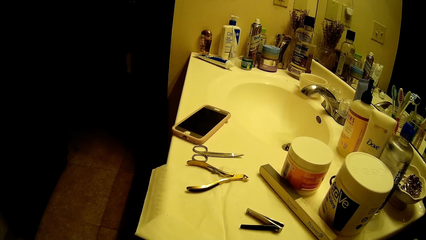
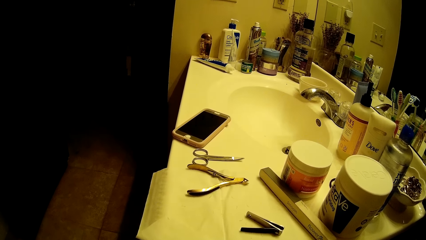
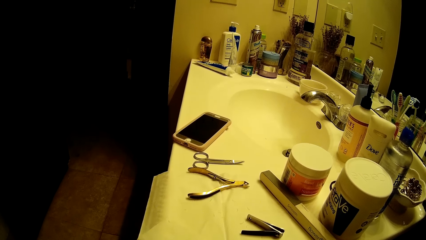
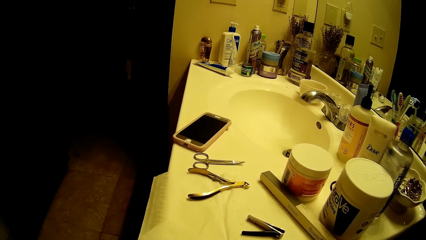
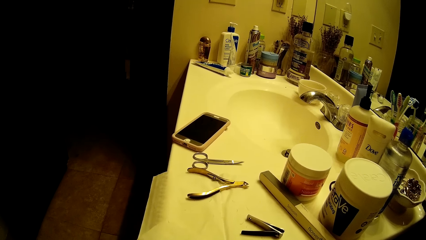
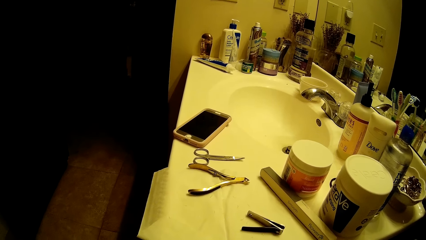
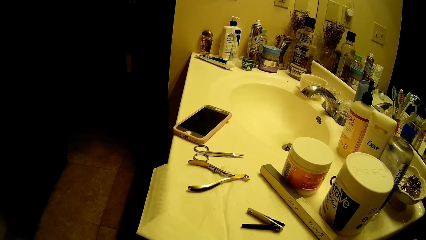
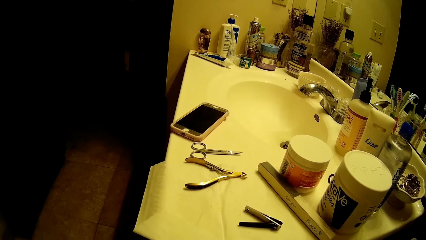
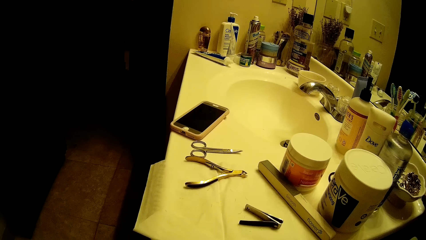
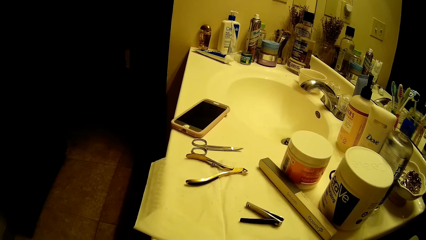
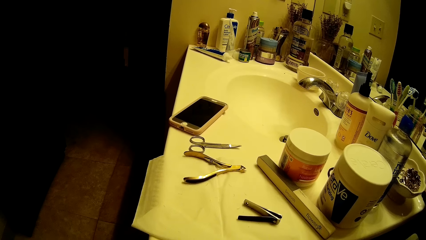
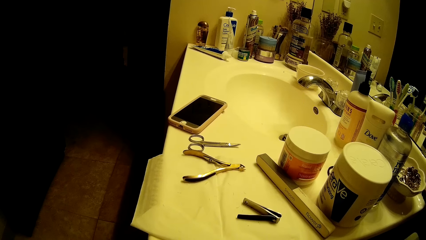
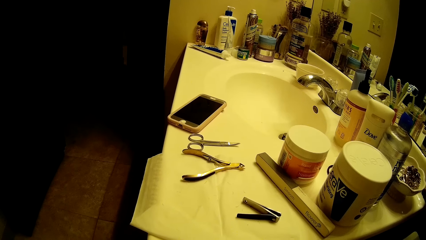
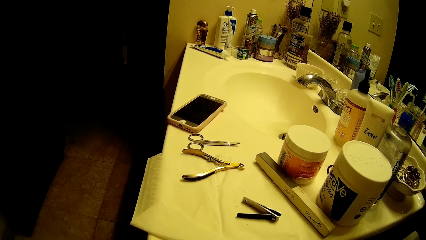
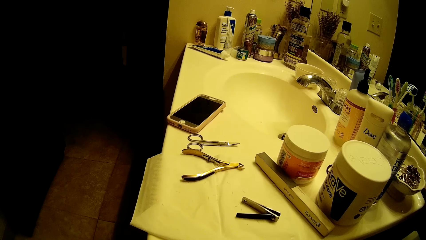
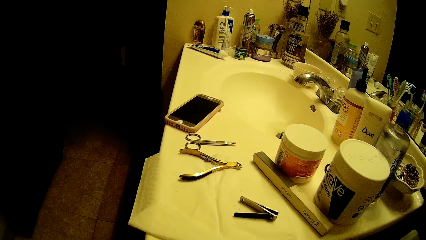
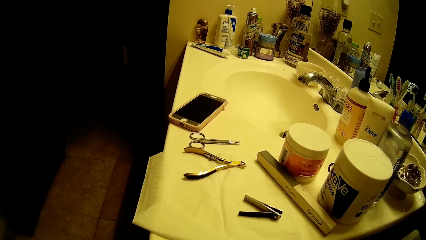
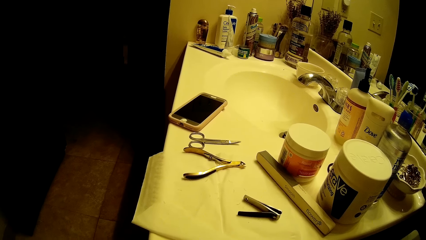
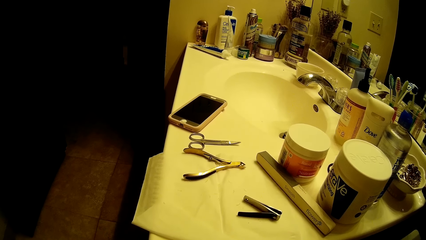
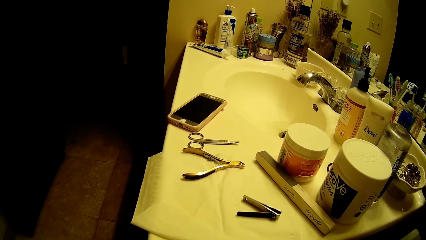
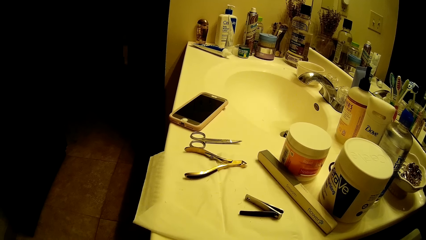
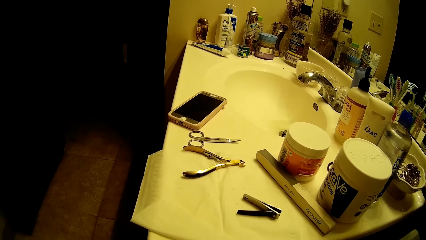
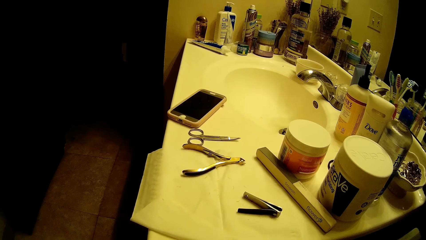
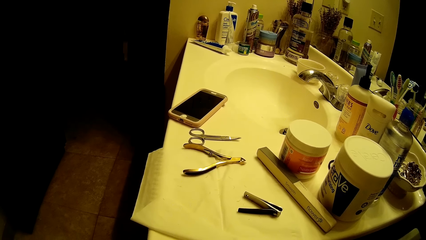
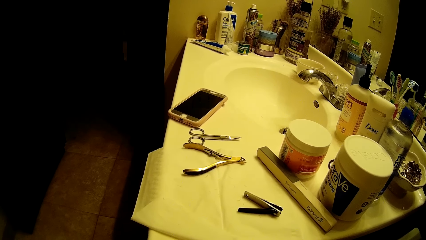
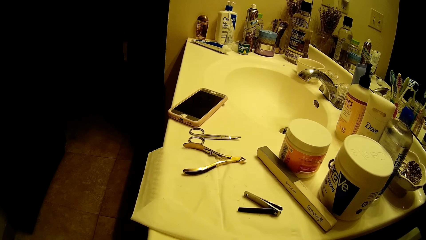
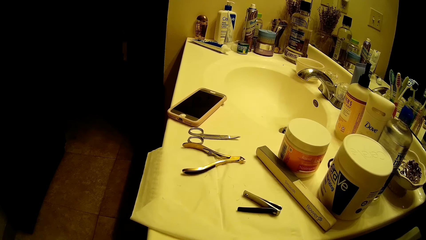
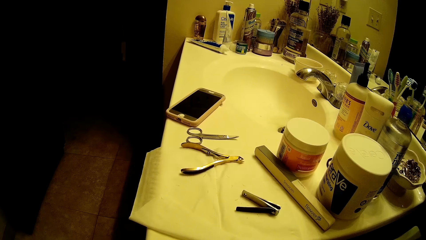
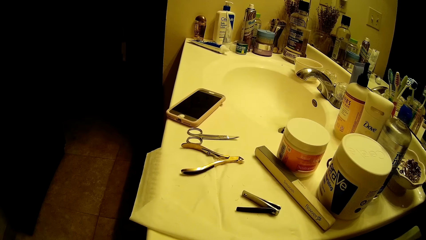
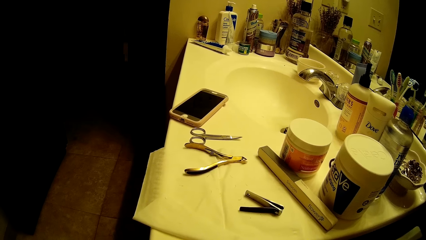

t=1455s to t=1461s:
The camera wearer looks at the nails.

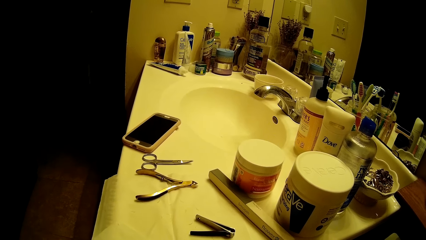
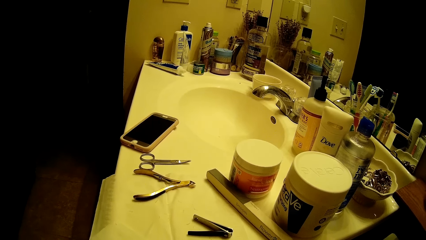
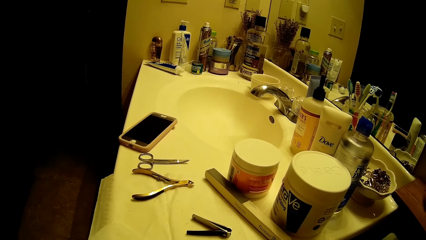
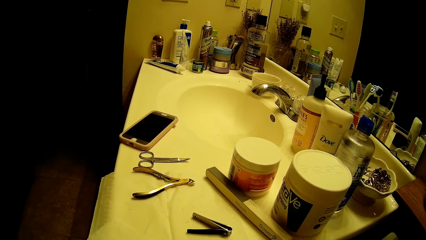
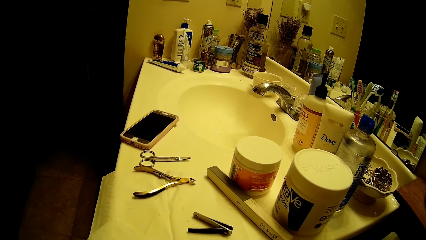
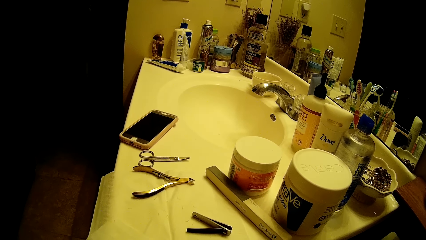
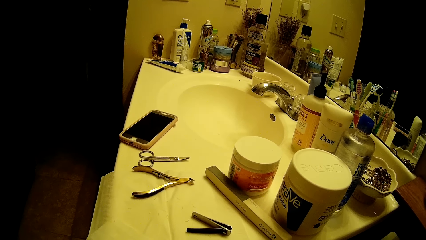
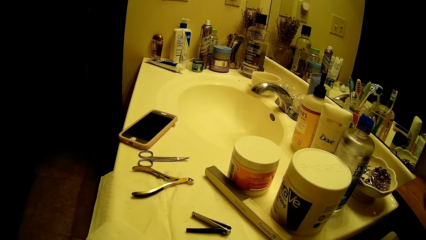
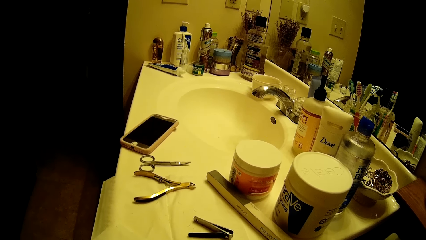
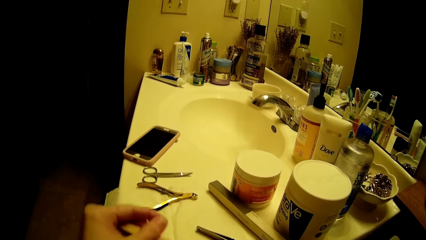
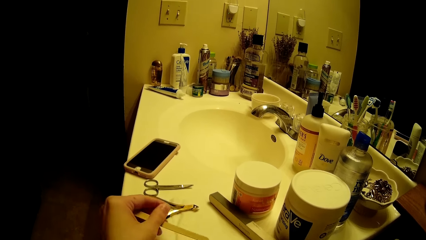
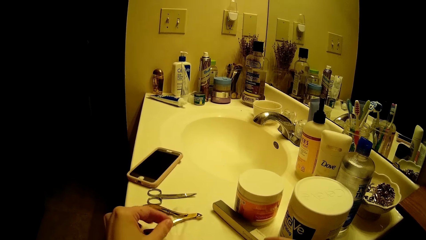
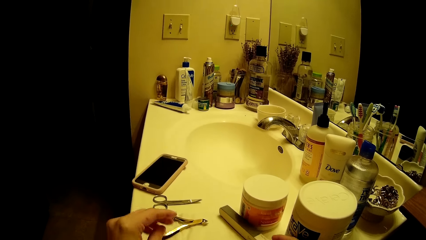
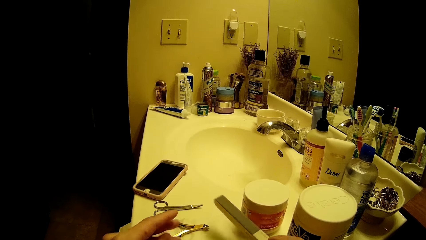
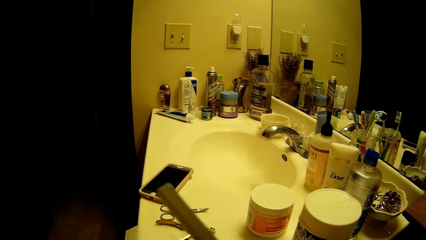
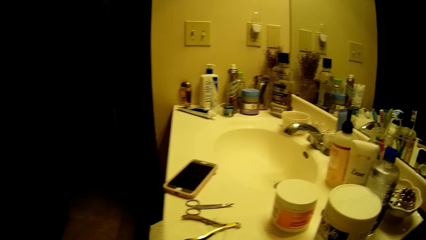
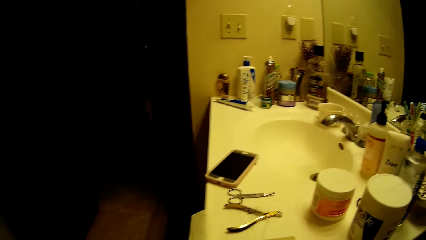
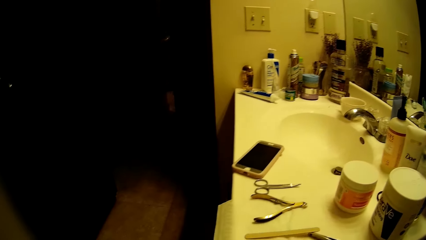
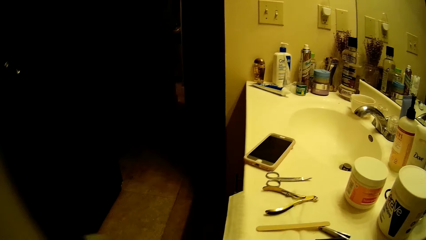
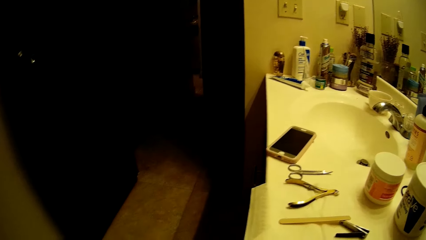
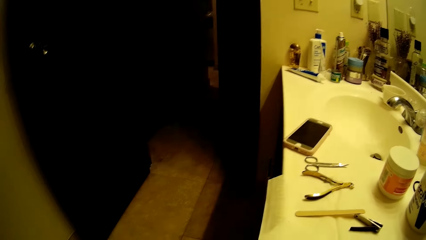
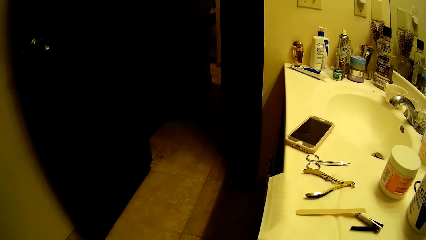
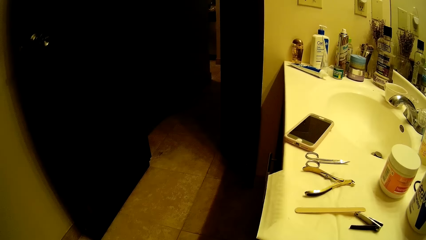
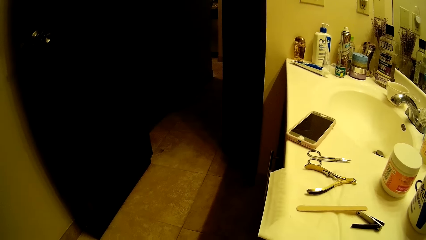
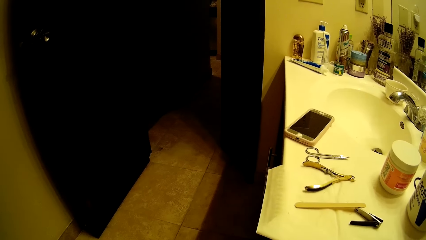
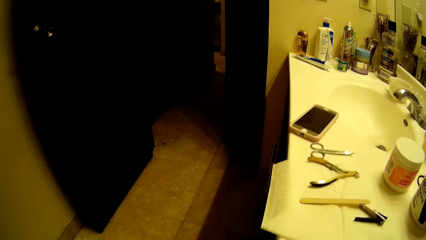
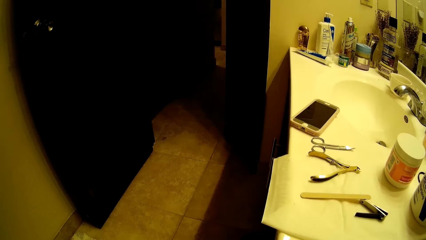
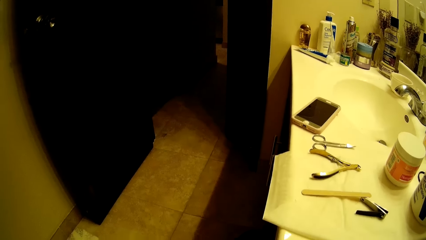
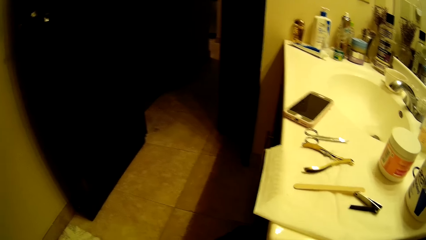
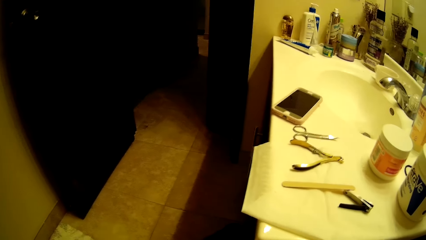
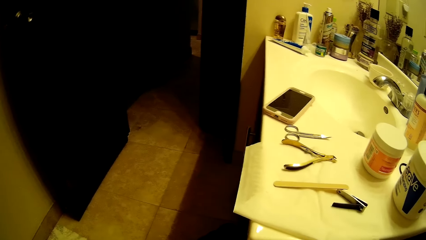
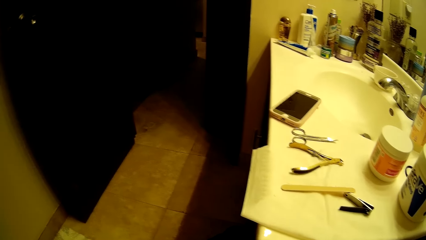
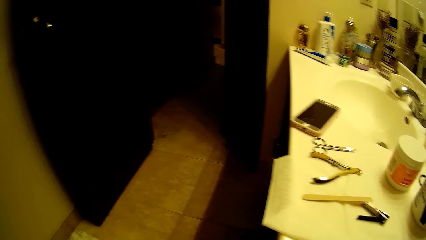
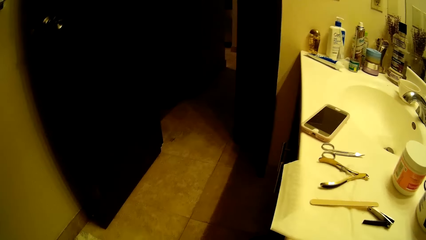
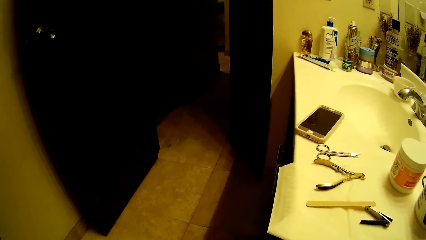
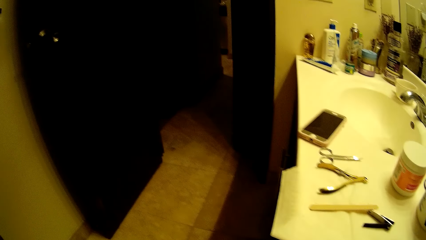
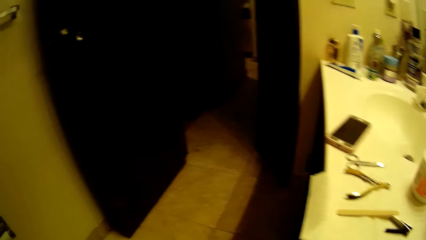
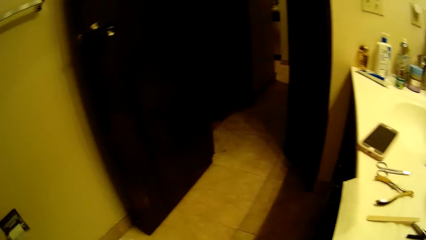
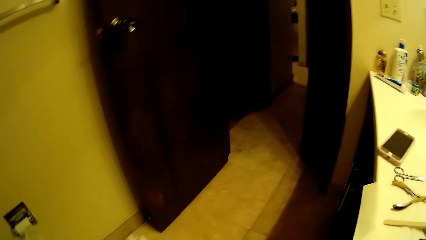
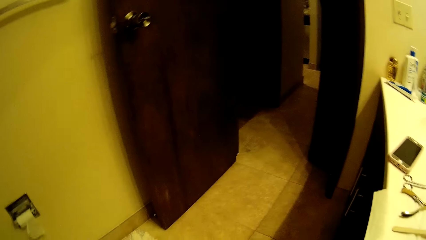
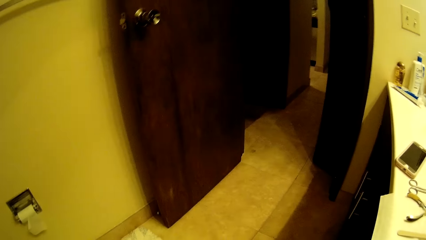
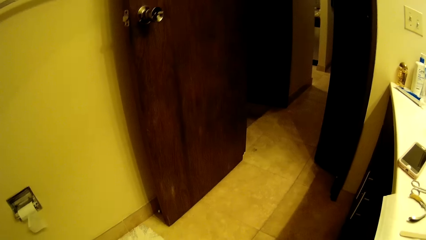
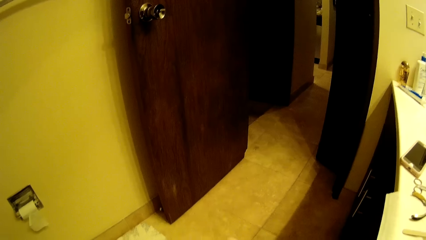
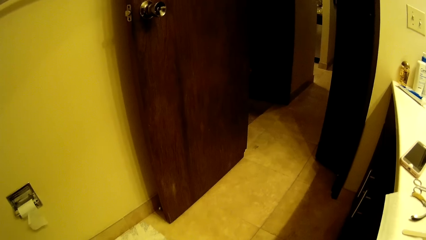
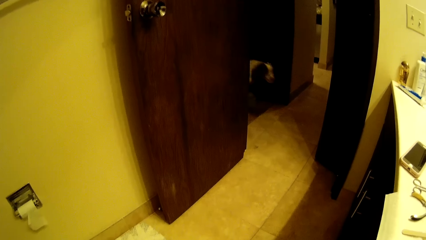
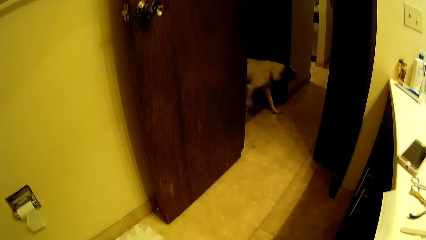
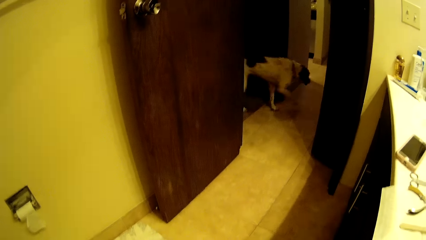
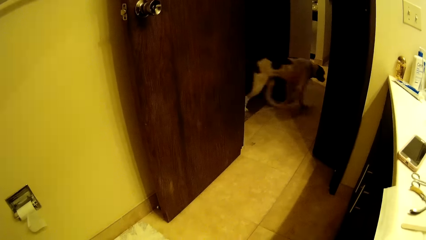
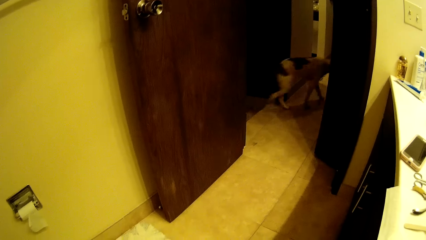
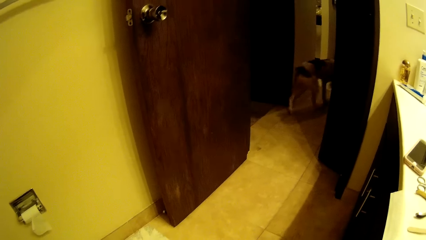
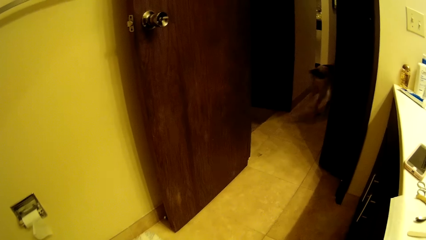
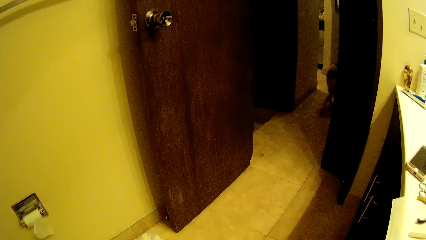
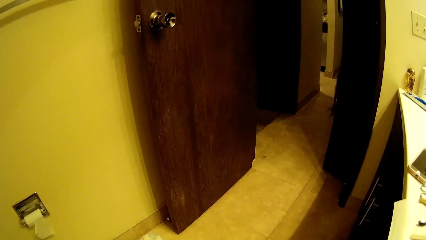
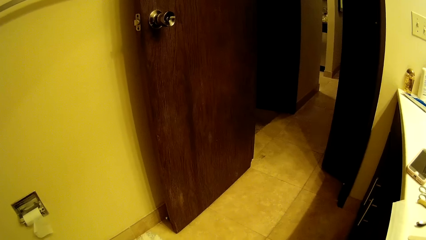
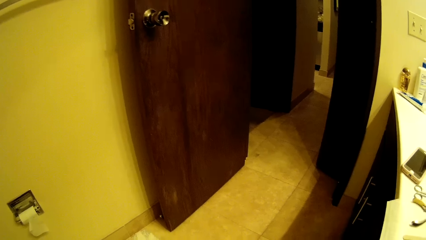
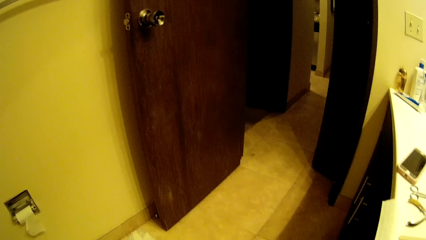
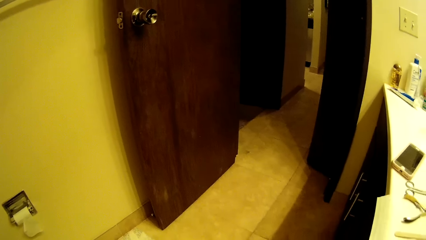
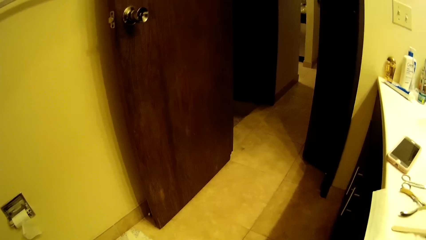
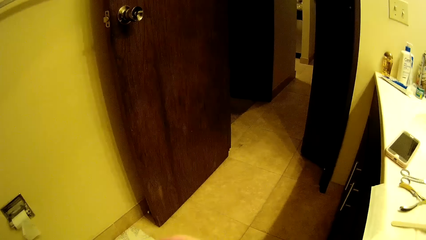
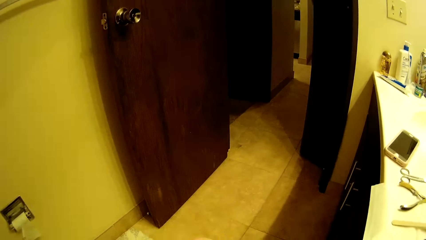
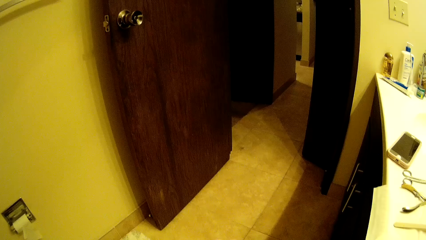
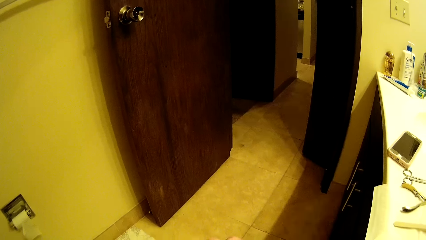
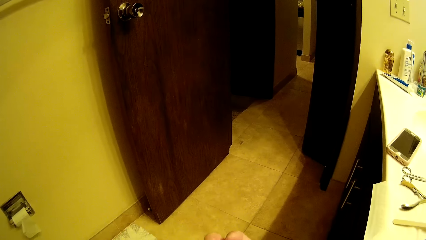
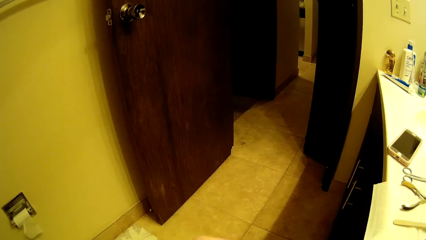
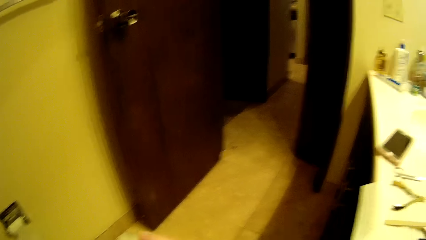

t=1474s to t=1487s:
The camera wearer drops a nail file on the sink with her left hand. She takes the nail file with her right hand from the top of the sink and starts to nail-file the finger. She looks at the veranda.
